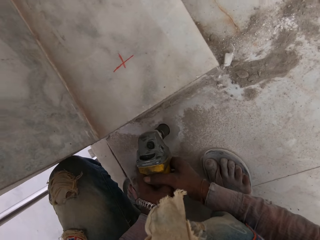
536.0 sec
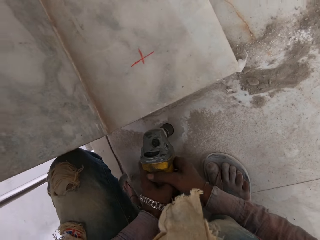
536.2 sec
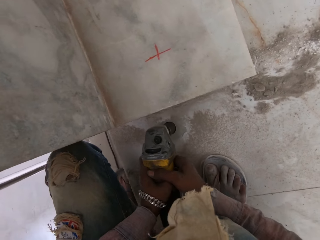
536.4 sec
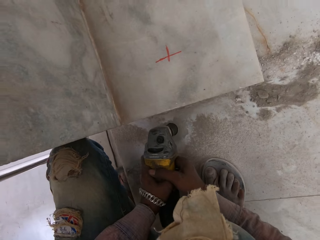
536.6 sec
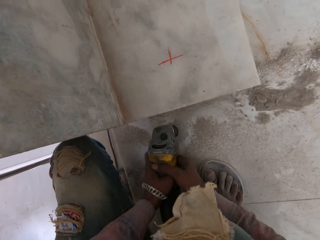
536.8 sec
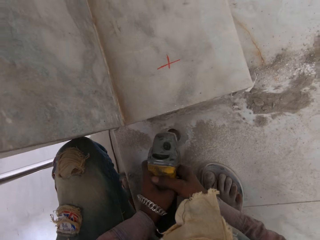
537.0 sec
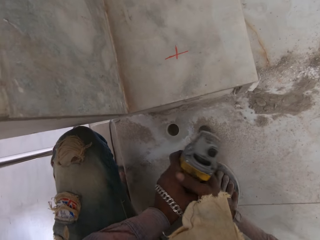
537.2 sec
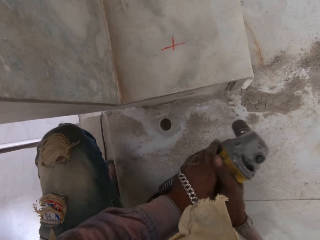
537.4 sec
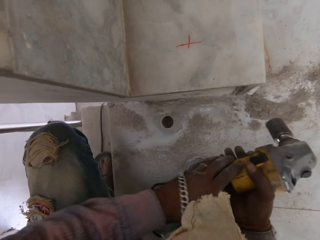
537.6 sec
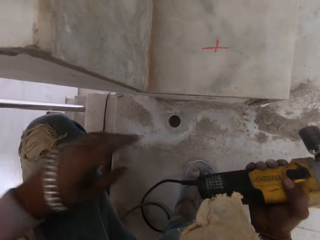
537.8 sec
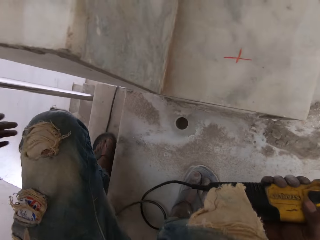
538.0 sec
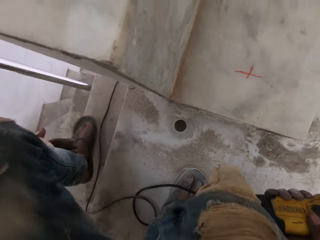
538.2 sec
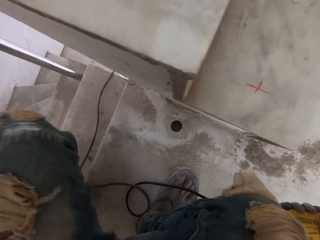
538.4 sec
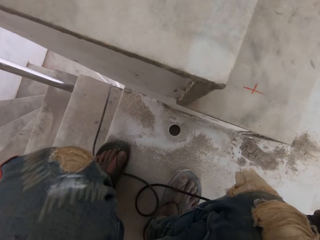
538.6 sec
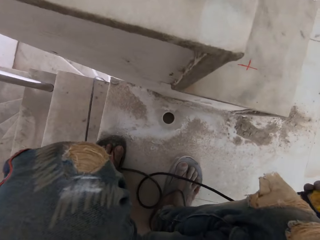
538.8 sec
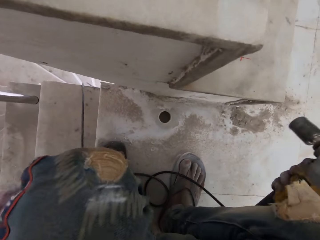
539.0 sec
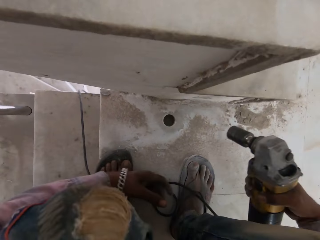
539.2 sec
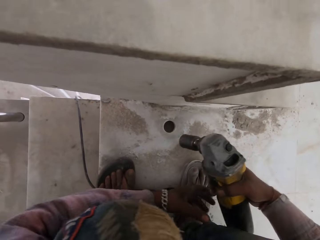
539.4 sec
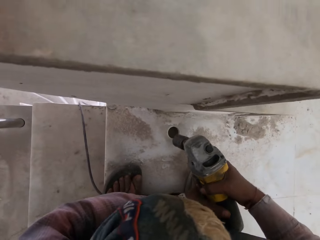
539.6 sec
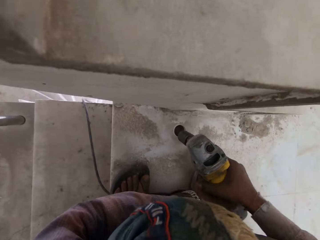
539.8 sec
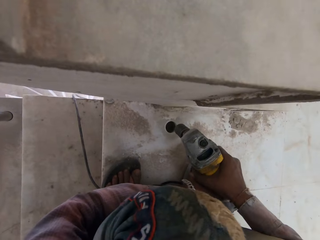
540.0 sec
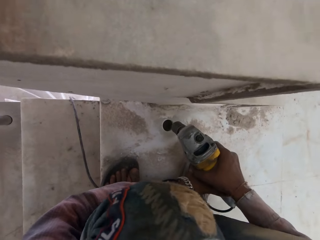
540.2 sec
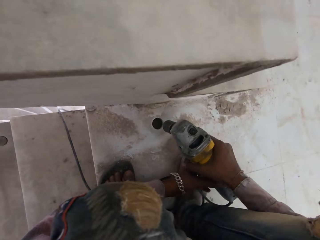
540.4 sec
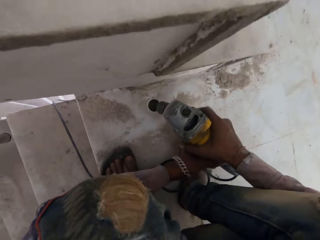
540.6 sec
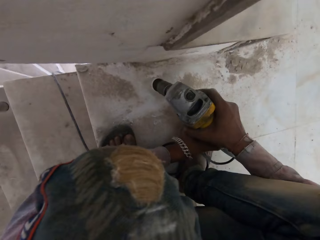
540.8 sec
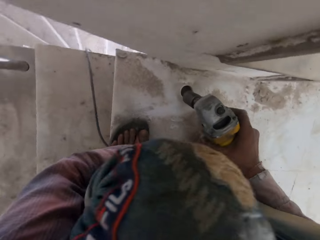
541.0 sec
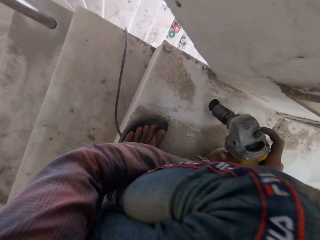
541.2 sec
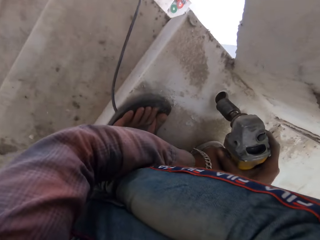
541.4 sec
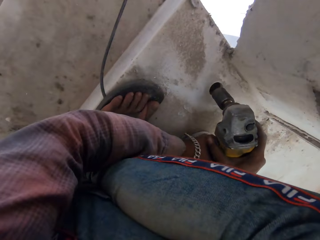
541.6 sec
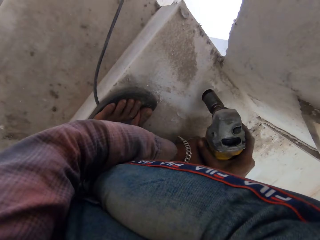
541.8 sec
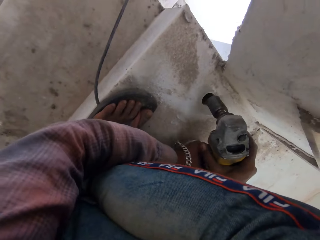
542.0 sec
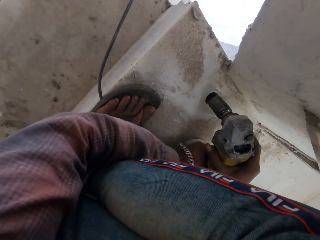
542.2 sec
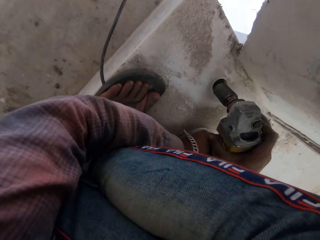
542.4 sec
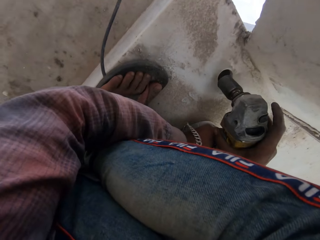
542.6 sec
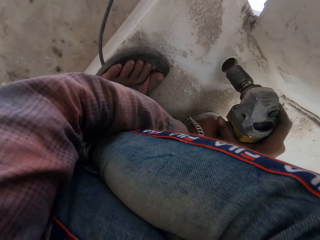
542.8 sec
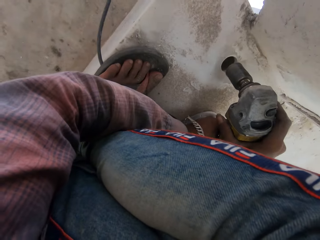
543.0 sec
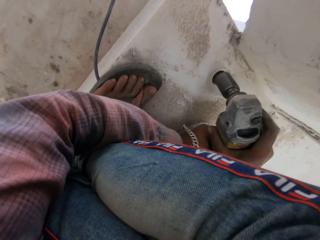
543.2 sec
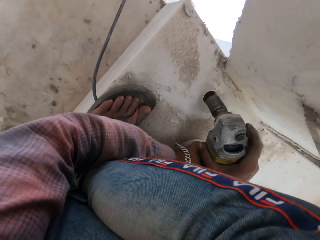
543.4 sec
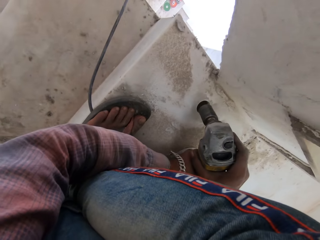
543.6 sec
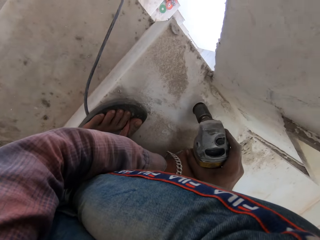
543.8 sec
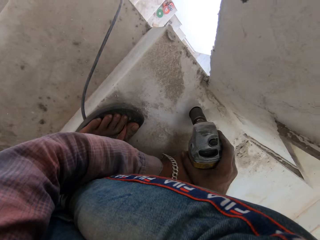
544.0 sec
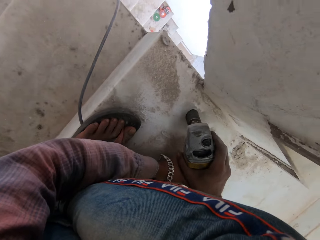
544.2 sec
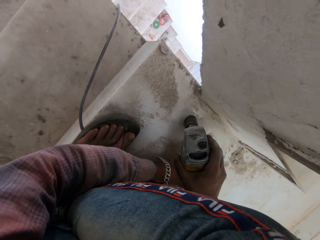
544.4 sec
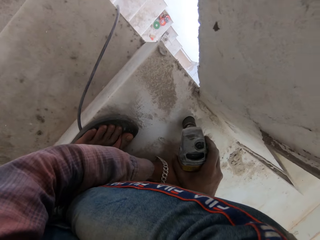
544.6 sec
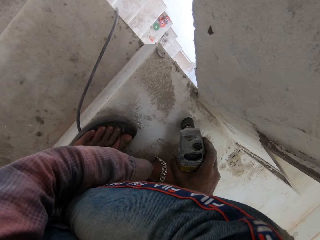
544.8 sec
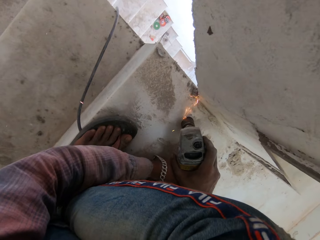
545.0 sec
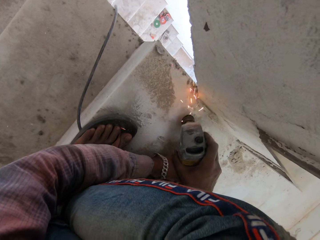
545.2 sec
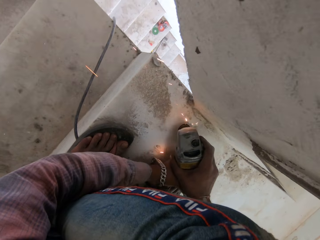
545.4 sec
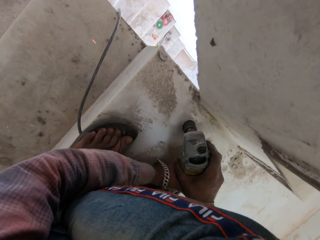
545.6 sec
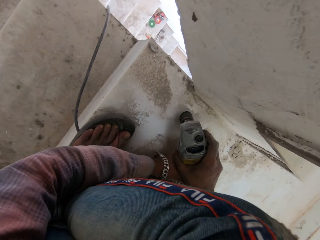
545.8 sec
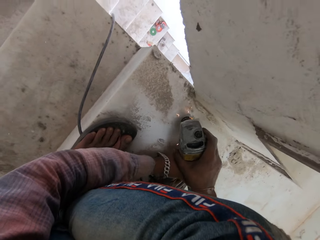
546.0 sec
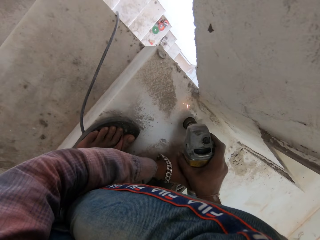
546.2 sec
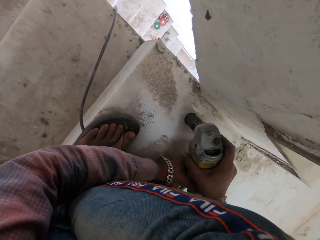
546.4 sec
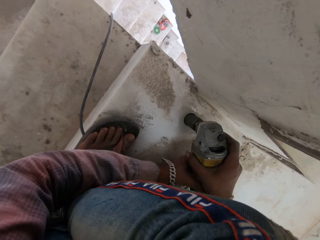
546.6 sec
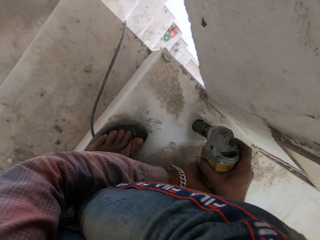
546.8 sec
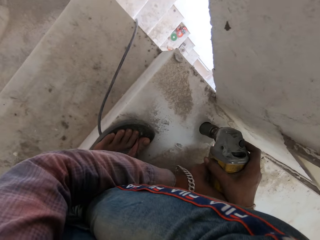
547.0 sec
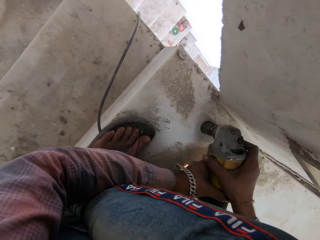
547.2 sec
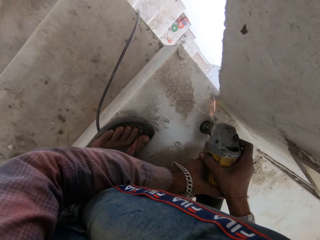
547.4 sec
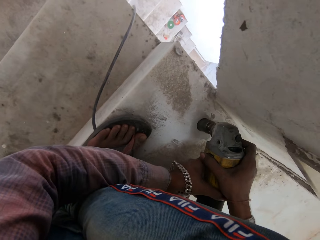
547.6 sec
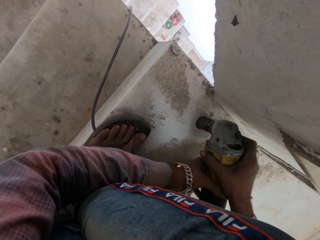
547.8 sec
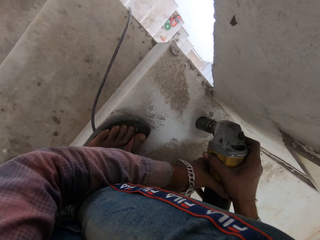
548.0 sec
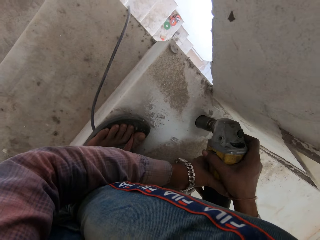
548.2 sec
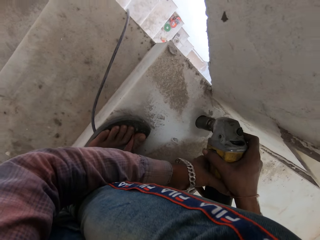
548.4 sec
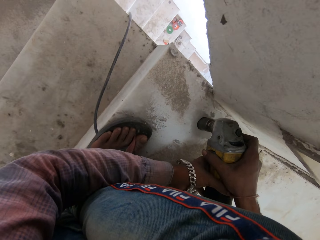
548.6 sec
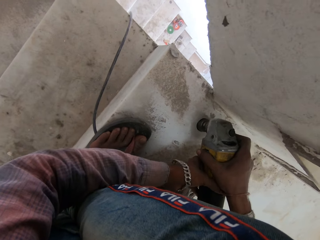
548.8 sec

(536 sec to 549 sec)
The camera wearer stops digging the hole. They adjust on the staircase. They dig the hole with a power drill.

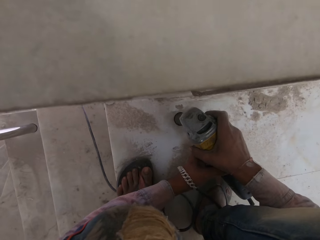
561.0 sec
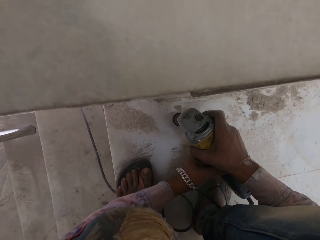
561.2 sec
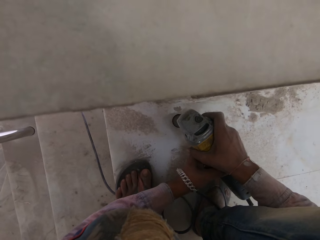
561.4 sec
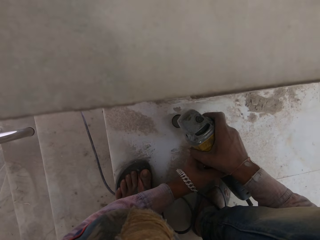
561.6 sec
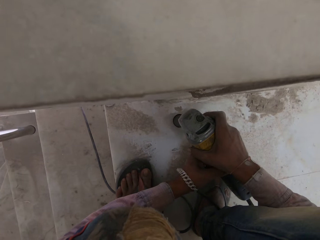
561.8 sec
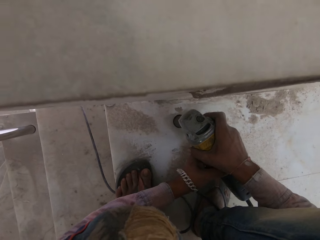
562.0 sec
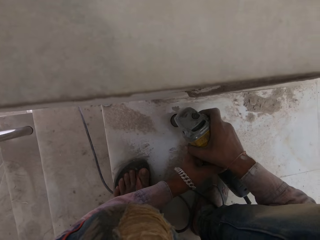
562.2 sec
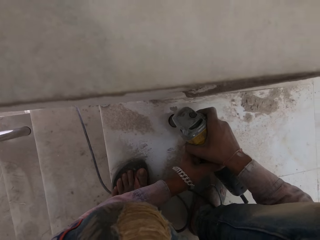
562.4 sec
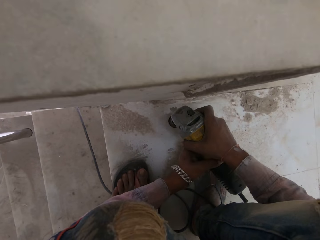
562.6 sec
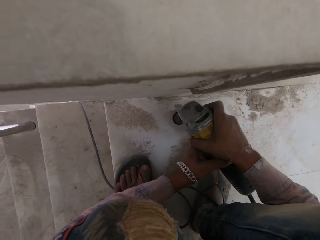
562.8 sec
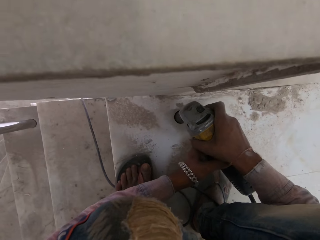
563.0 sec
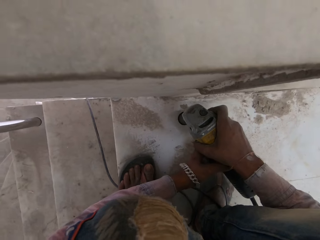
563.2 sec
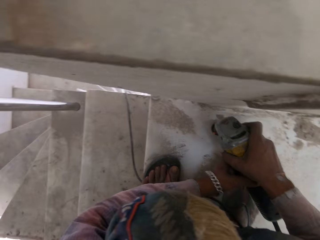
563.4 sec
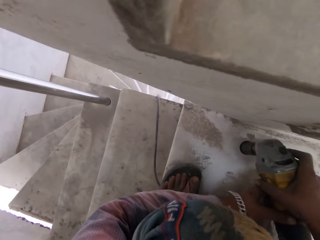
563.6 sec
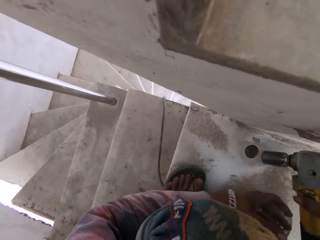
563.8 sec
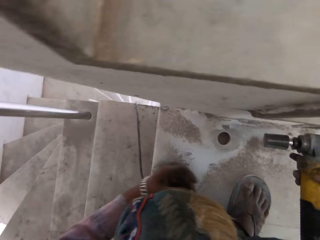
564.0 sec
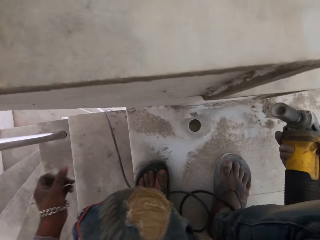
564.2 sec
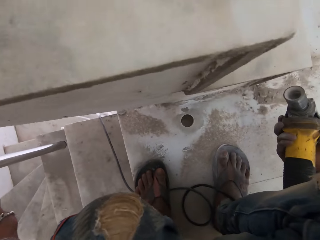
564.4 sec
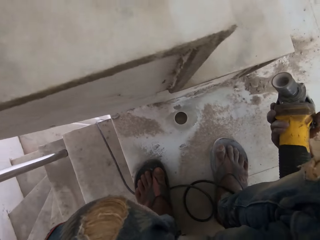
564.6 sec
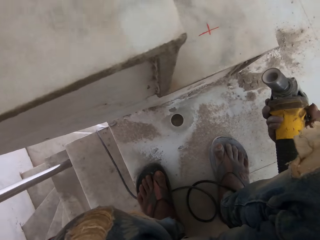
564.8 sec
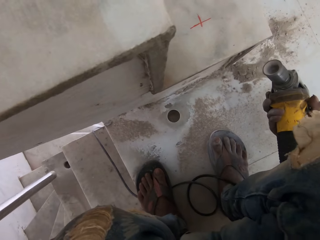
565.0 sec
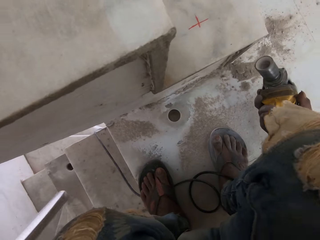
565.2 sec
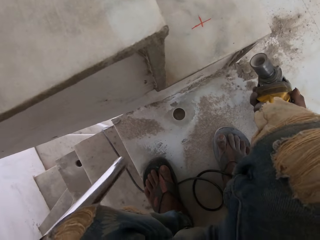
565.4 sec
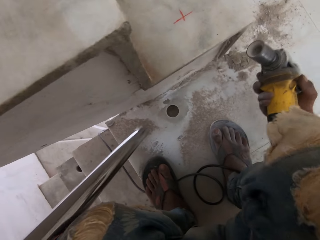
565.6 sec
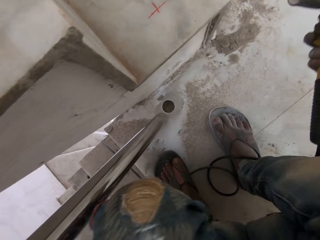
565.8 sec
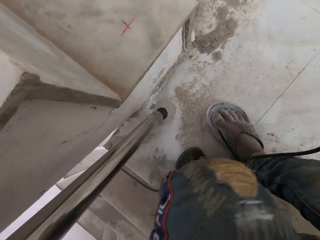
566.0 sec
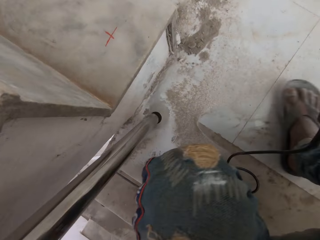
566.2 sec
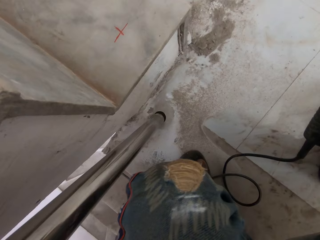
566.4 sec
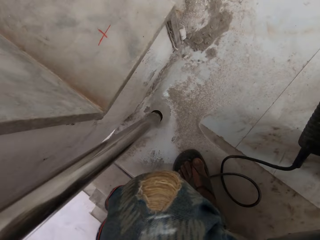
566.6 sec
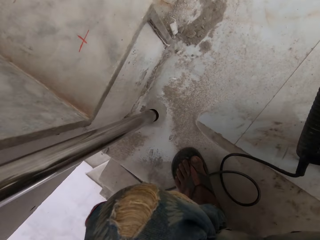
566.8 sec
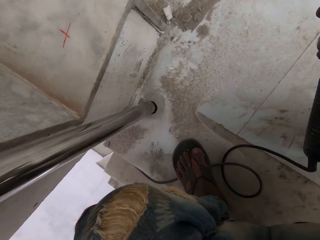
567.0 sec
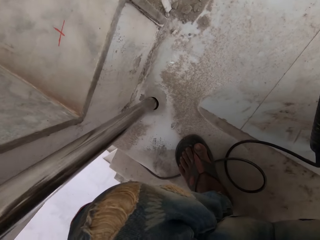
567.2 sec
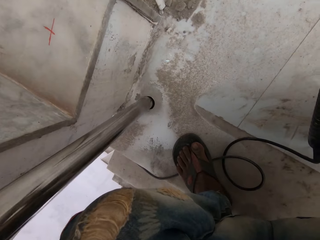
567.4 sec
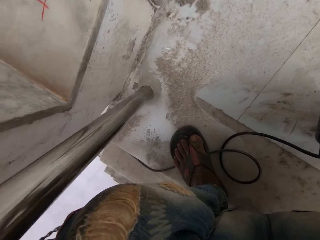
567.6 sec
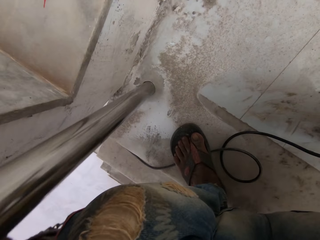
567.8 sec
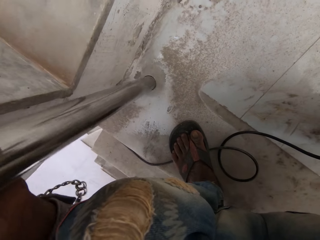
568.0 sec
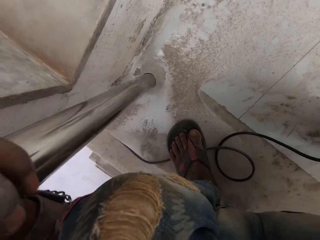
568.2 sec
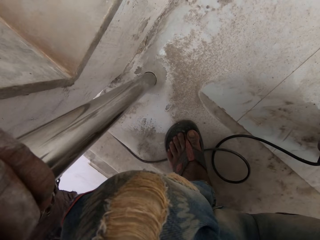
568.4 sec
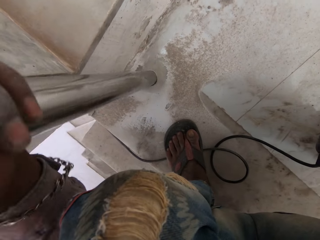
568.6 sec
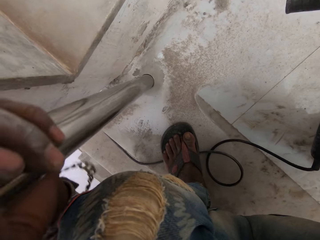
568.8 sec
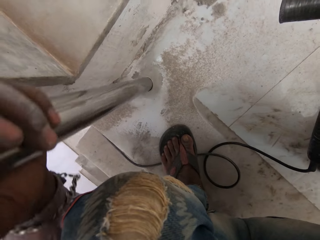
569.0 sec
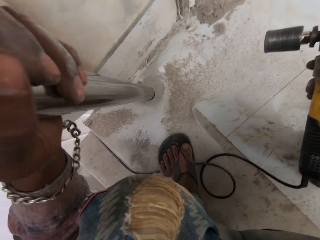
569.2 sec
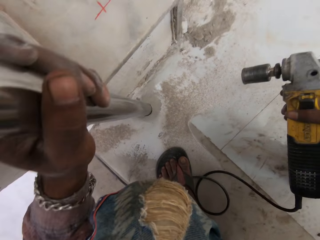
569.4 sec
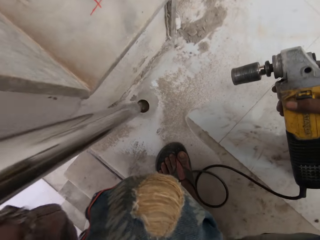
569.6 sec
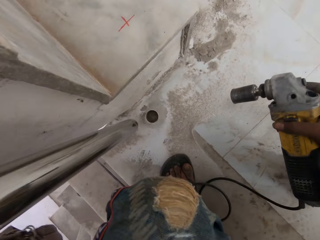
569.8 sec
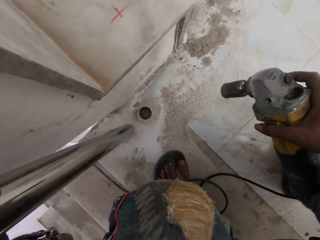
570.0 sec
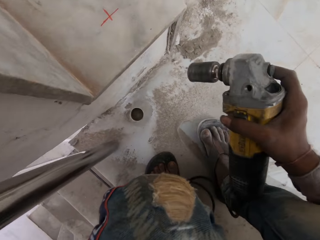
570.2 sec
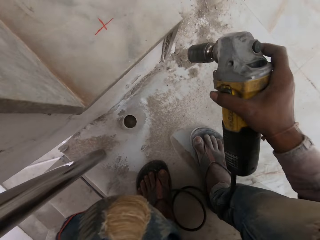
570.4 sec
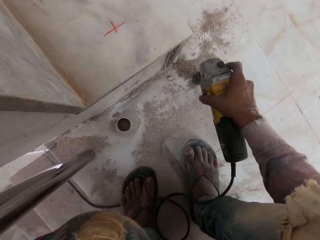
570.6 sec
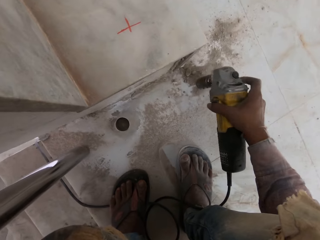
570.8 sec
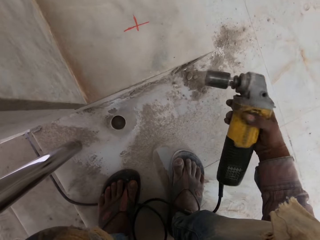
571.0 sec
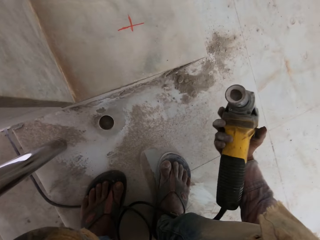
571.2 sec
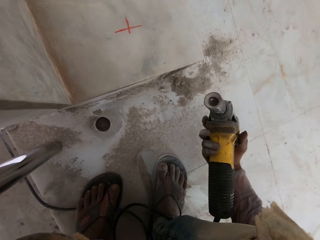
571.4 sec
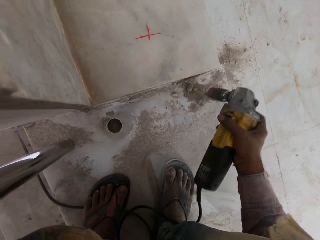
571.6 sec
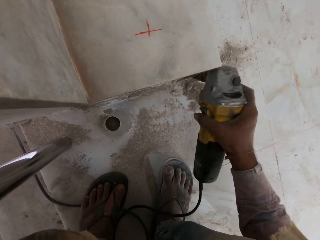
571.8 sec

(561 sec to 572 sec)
The camera wearer looks at a hole on a floor. He carries the hammer drill with his right hand. He inserts a metal in the hole with his left hand. He fixes the metal in the hole.
